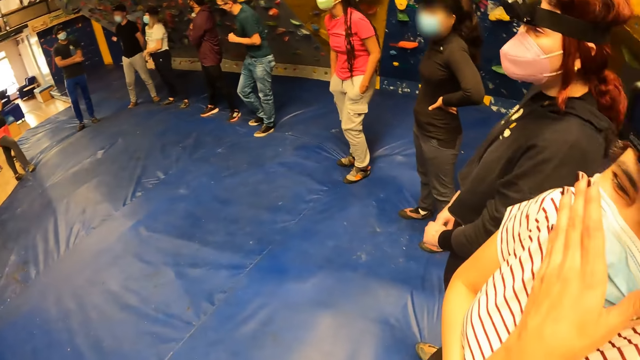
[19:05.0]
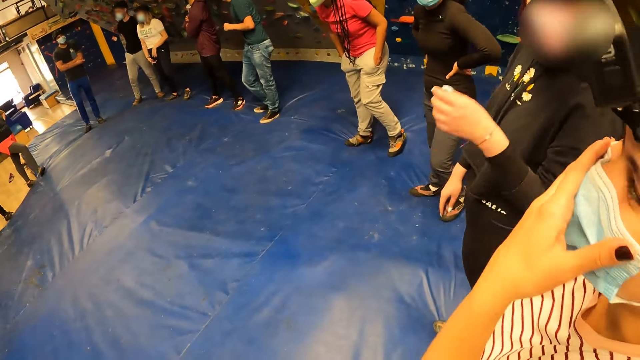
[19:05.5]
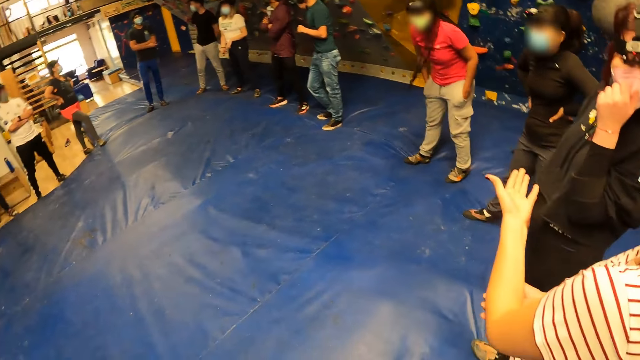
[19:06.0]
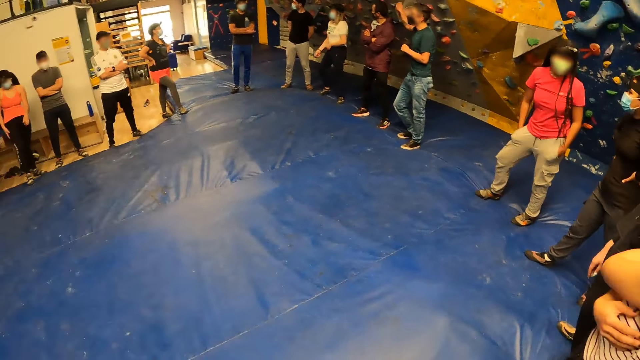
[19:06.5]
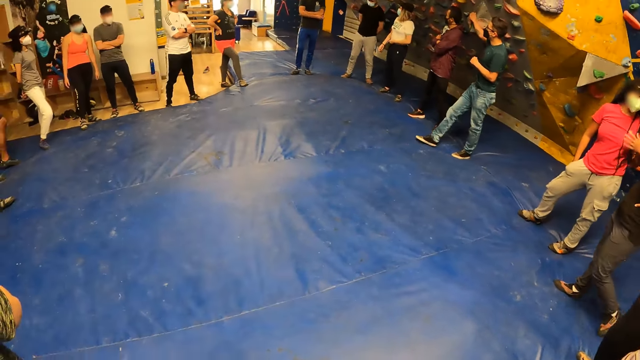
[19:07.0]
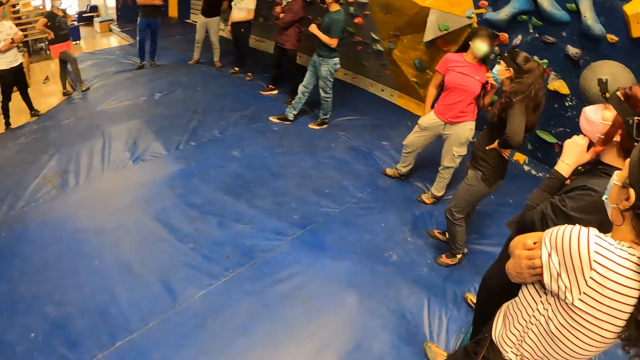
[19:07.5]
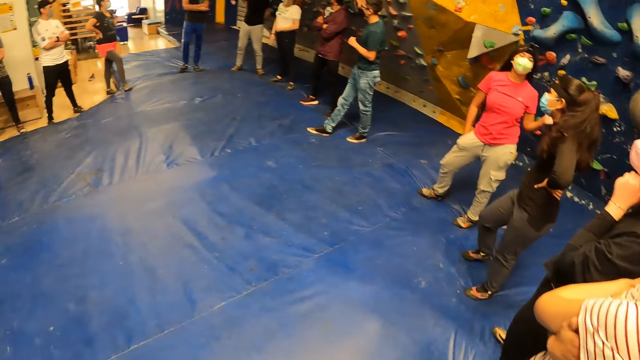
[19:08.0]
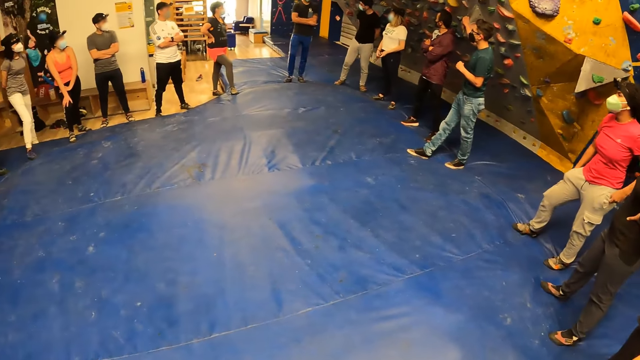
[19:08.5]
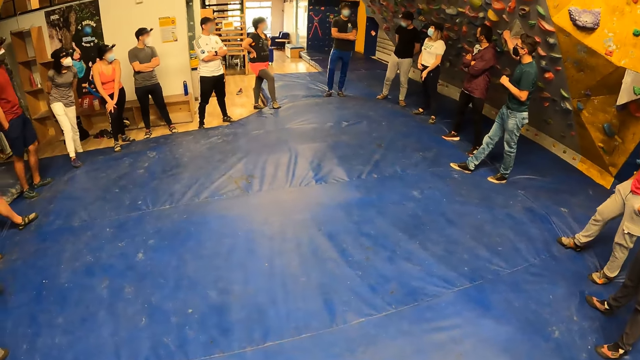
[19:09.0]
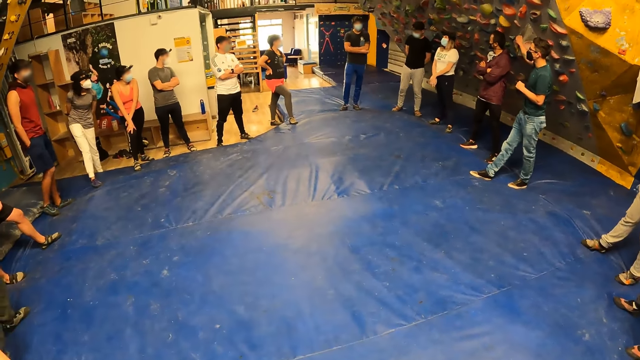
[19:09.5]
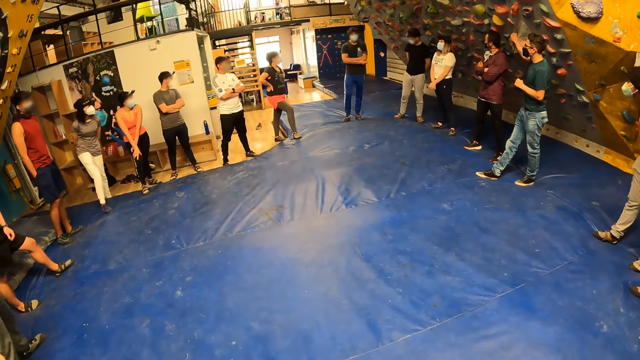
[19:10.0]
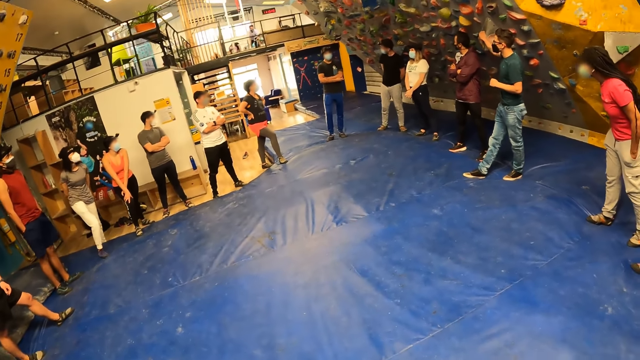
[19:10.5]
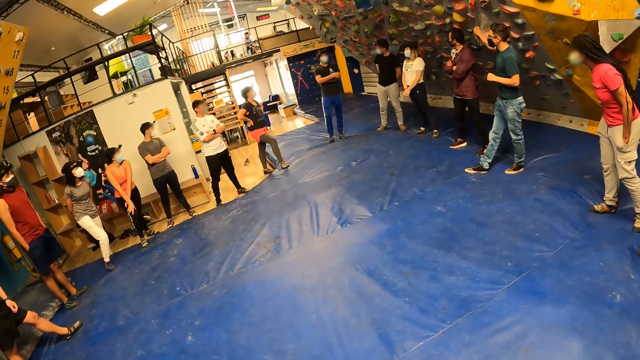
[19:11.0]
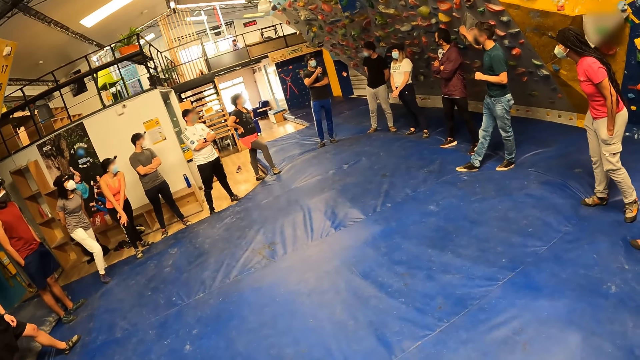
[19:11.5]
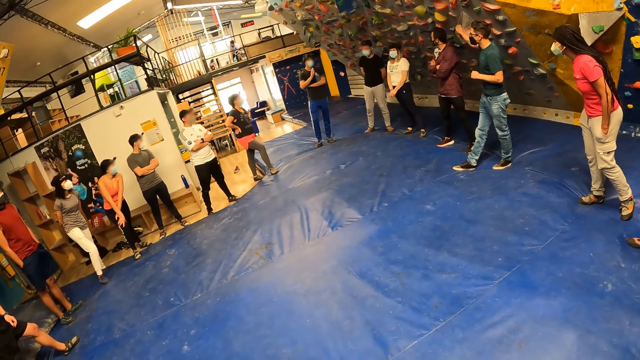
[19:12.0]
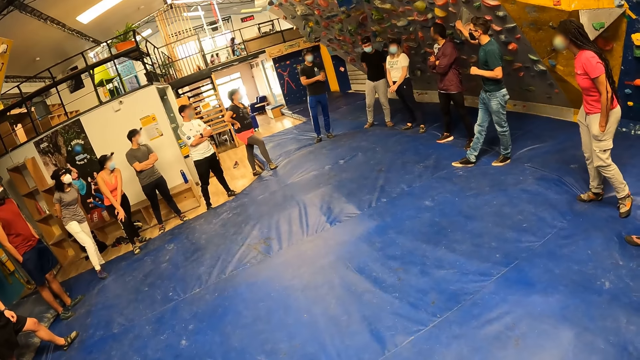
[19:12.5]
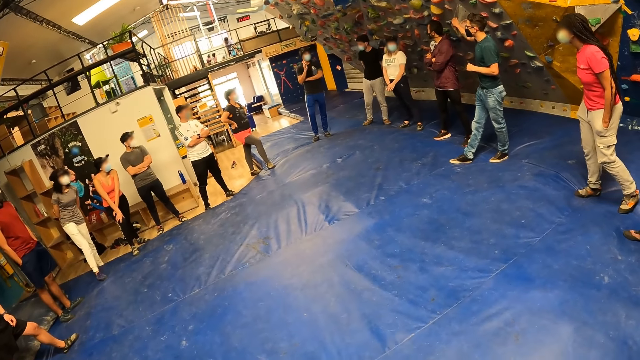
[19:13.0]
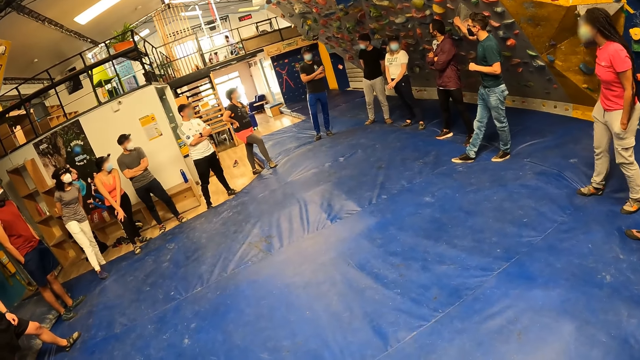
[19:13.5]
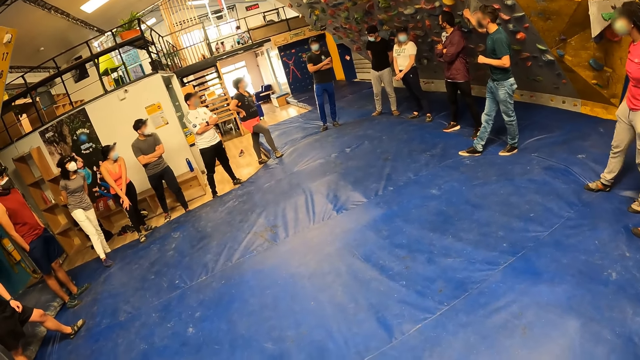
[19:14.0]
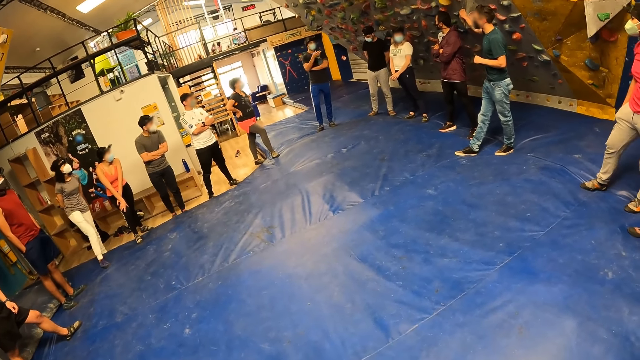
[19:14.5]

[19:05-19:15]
A lady interacts with the camera wearer. The camera wearer looks around a room. Another lady looks around the room.

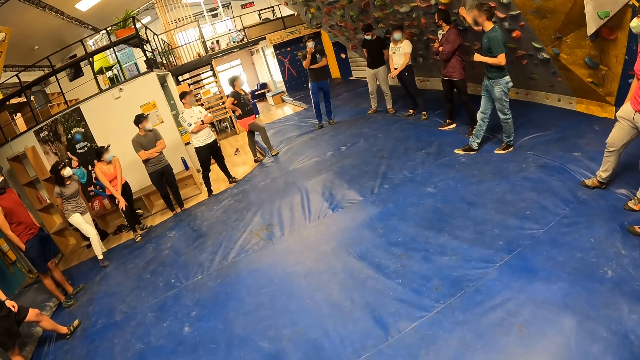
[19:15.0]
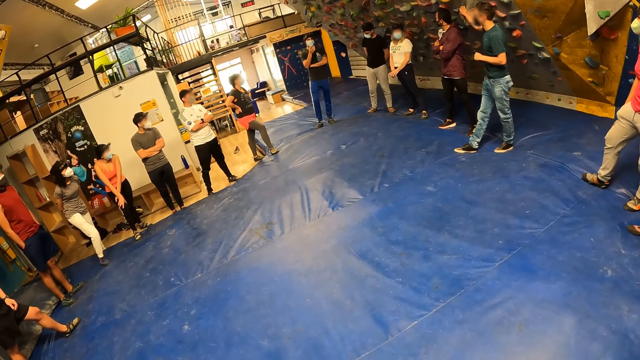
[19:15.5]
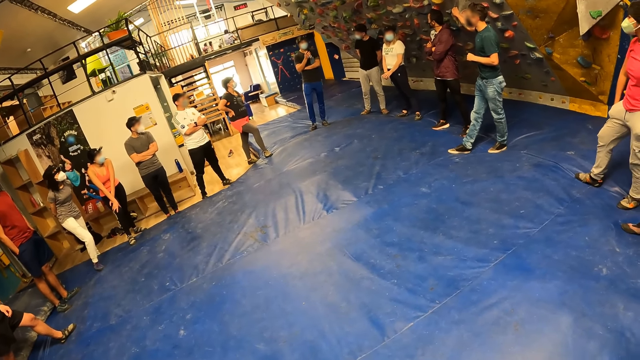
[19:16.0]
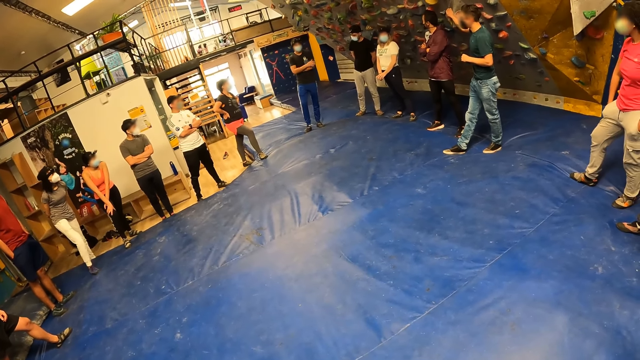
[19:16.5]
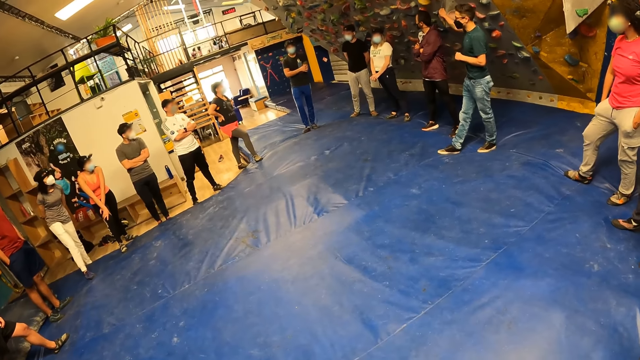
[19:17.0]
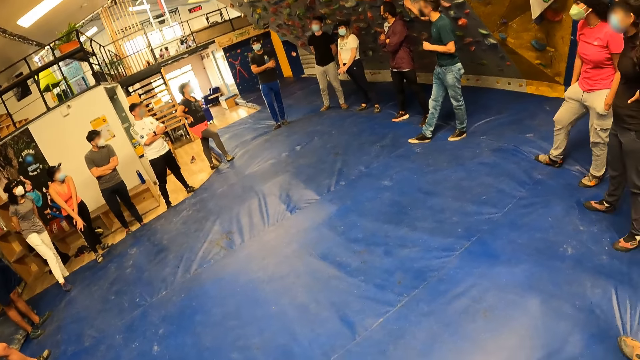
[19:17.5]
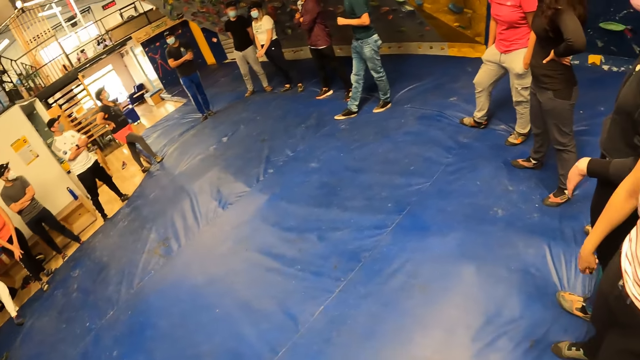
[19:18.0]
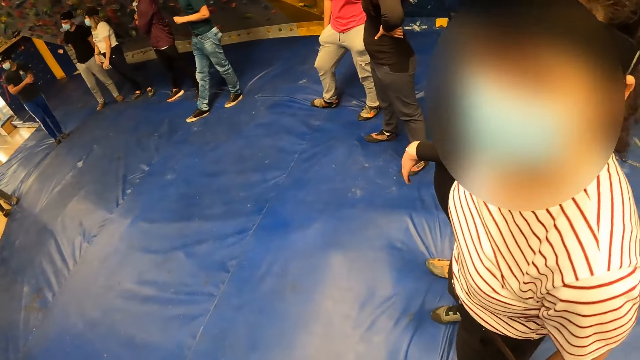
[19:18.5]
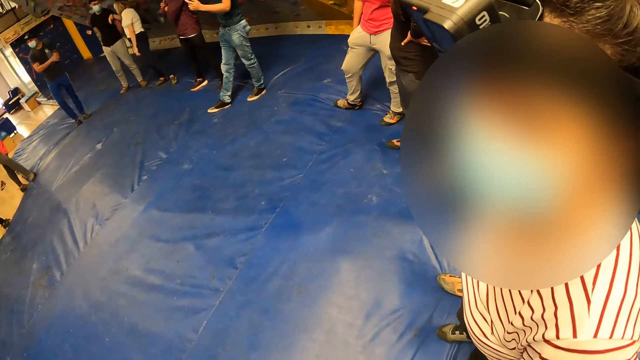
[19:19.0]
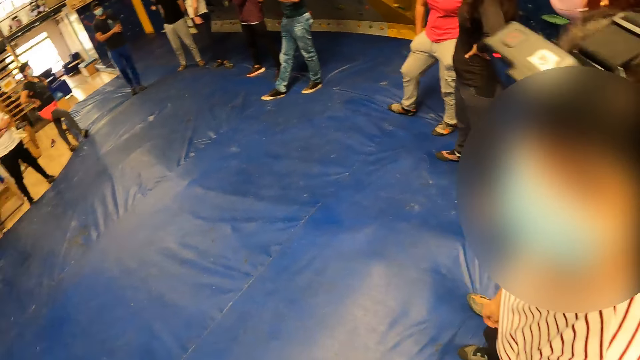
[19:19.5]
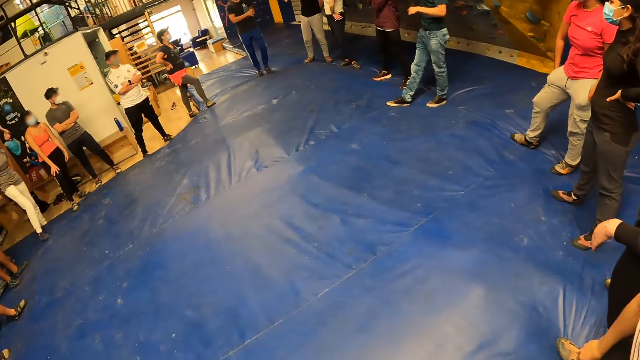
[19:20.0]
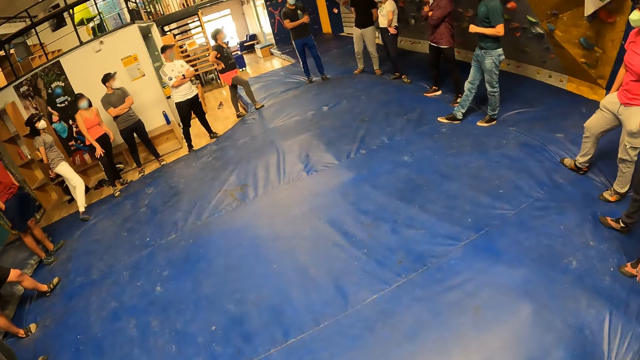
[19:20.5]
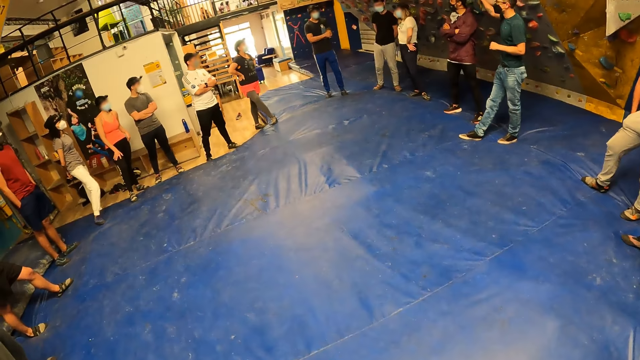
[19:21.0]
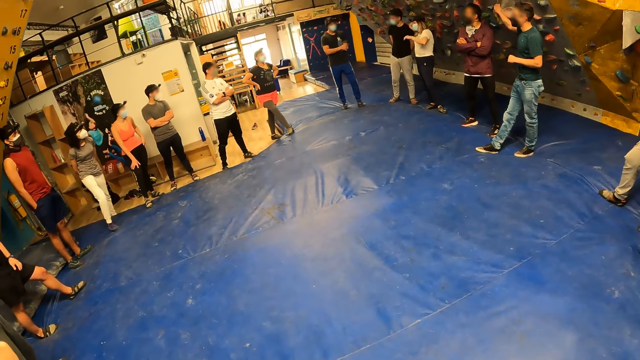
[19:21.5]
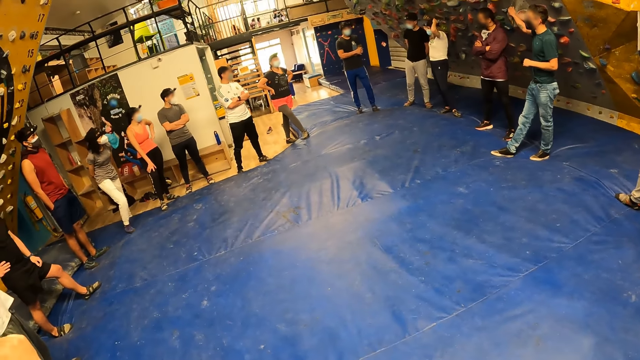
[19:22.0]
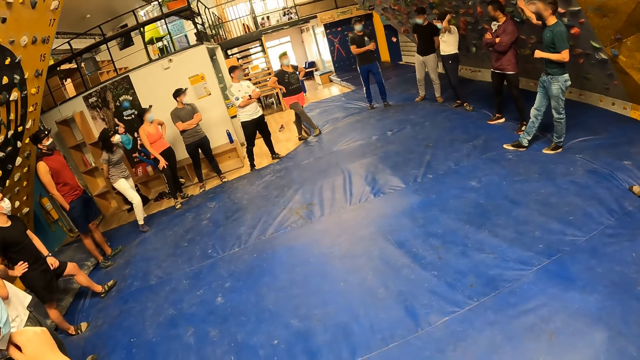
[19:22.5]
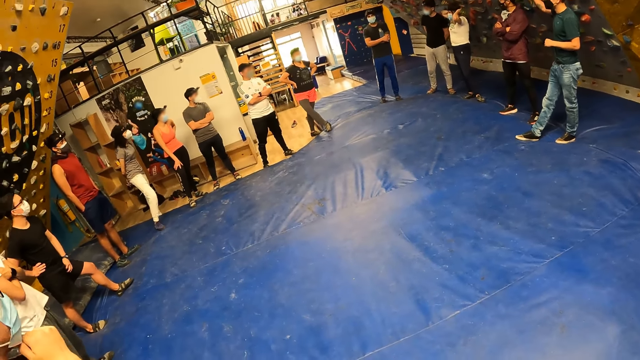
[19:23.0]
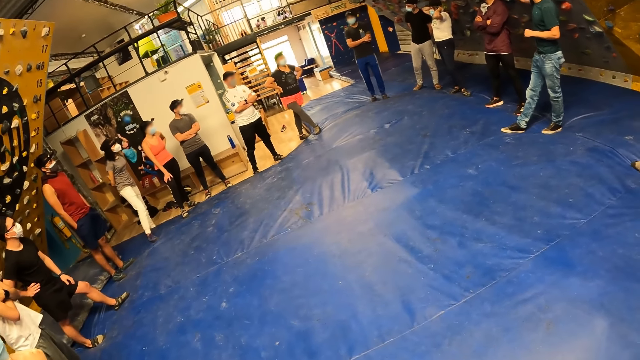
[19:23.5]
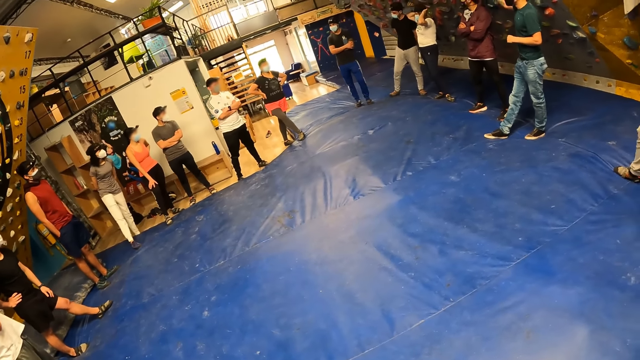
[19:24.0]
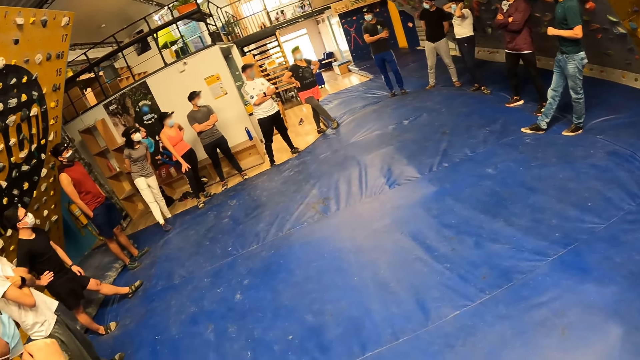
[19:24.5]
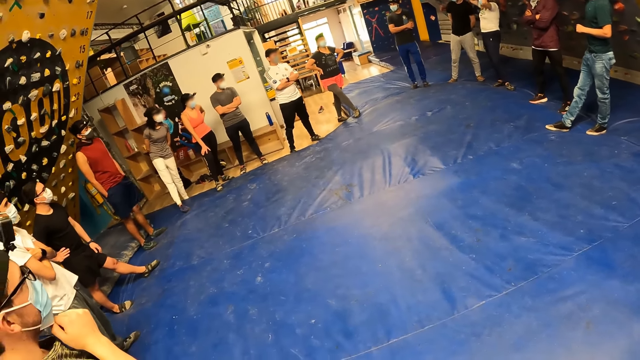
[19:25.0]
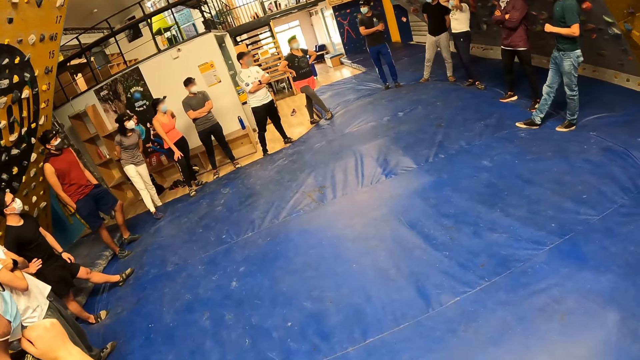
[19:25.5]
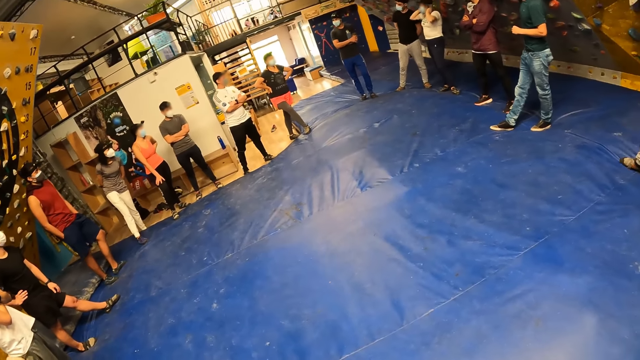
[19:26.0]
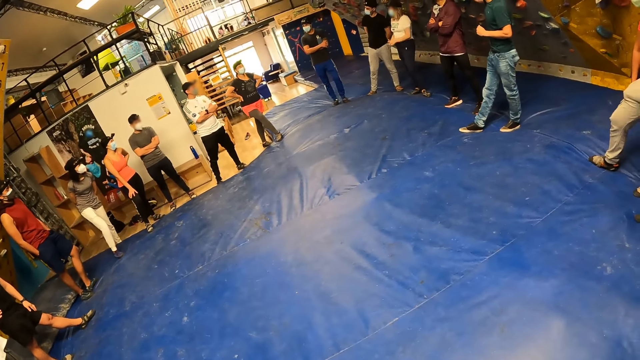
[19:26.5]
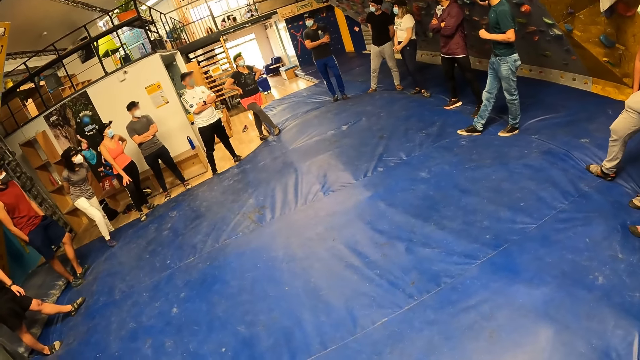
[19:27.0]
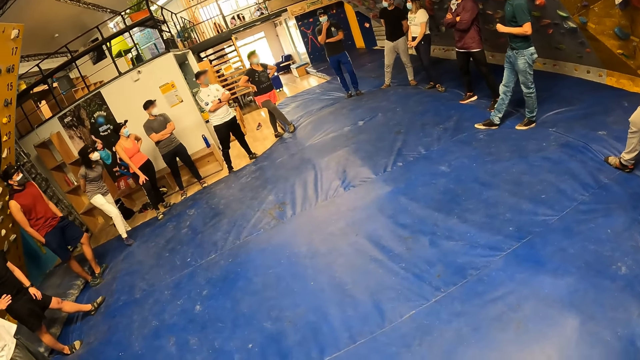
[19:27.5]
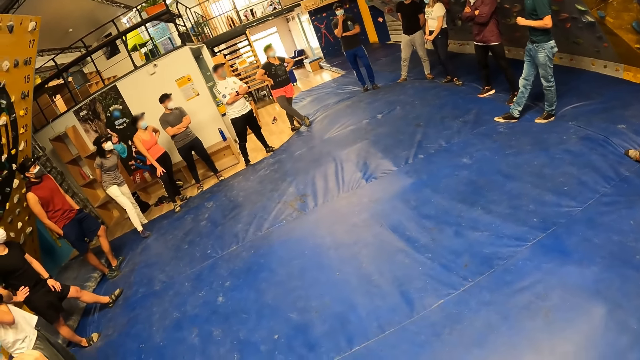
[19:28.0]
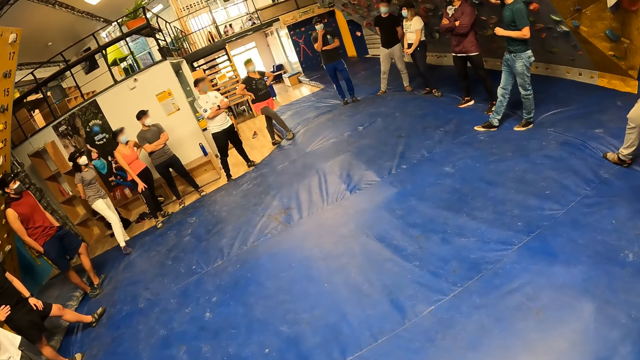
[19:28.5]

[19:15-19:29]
The camera wearer looks around a room. A lady interacts with the camera wearer. The camera wearer looks around the room. Another lady looks around the room. The first lady looks around the room.
